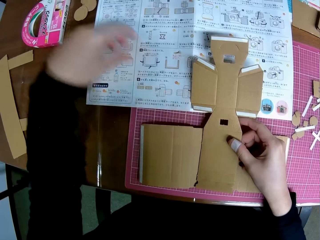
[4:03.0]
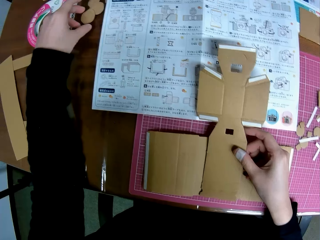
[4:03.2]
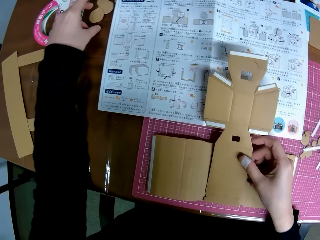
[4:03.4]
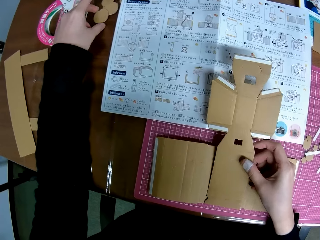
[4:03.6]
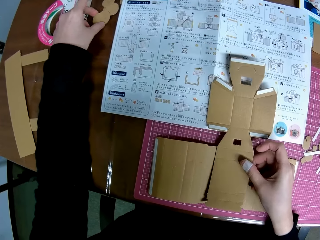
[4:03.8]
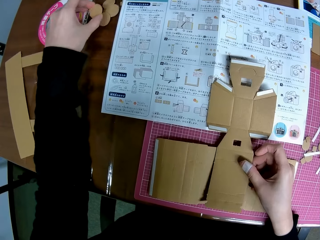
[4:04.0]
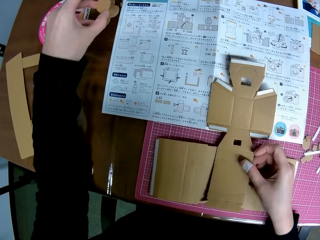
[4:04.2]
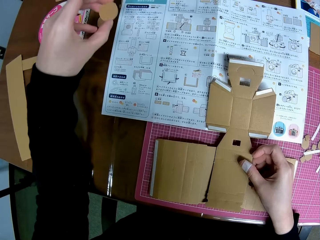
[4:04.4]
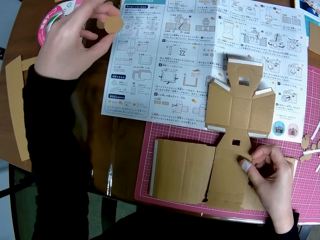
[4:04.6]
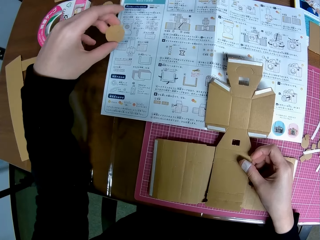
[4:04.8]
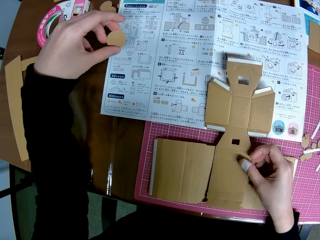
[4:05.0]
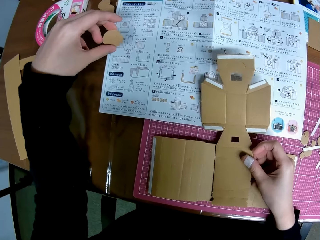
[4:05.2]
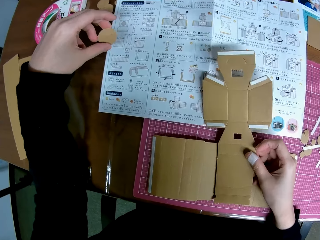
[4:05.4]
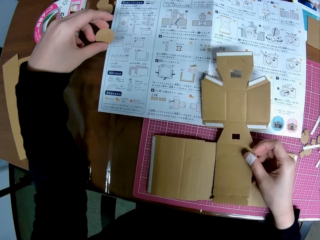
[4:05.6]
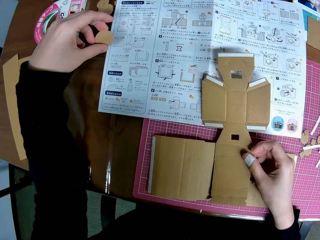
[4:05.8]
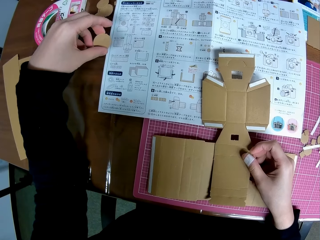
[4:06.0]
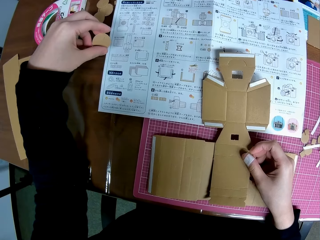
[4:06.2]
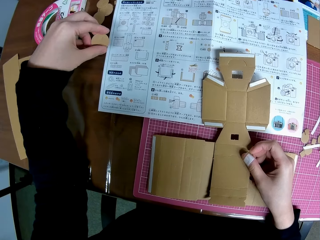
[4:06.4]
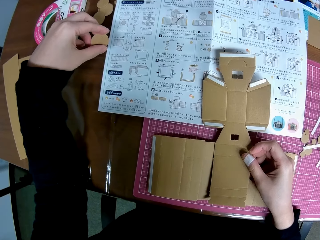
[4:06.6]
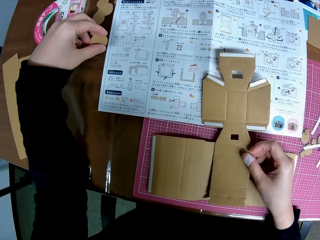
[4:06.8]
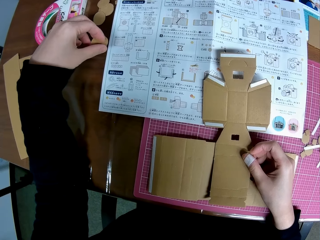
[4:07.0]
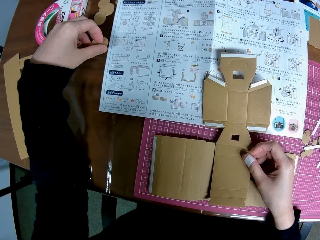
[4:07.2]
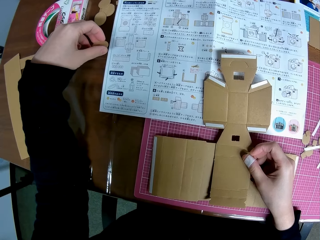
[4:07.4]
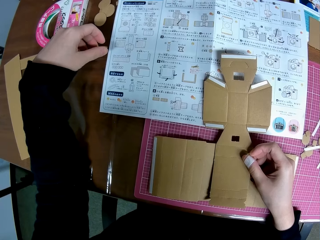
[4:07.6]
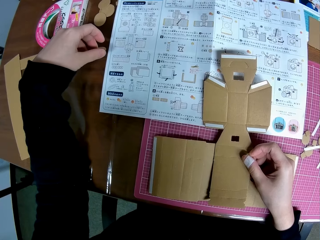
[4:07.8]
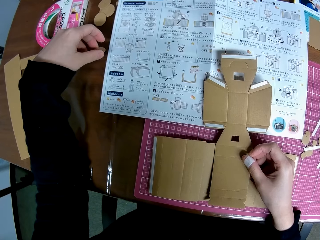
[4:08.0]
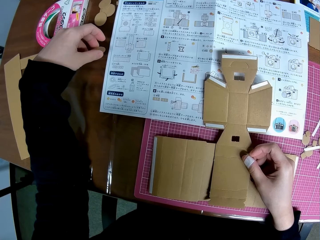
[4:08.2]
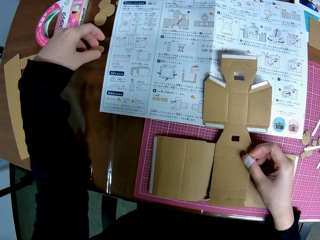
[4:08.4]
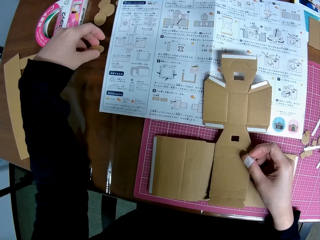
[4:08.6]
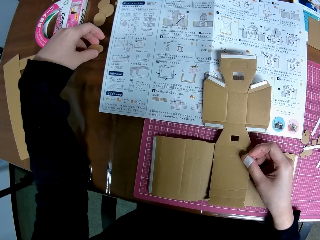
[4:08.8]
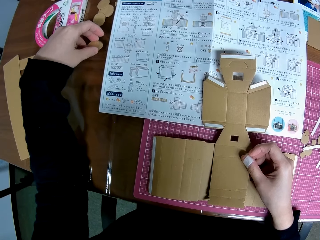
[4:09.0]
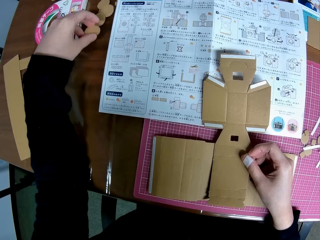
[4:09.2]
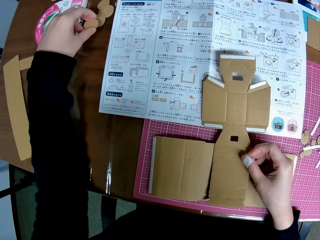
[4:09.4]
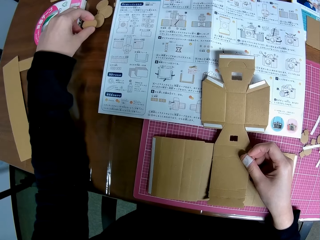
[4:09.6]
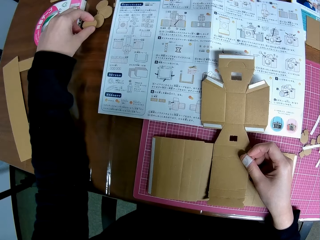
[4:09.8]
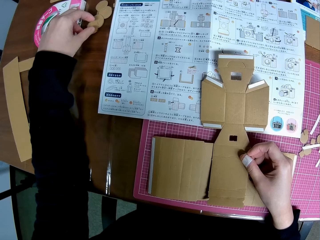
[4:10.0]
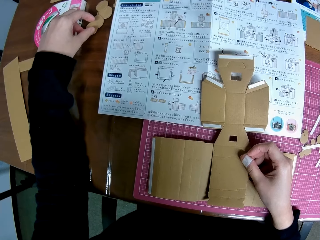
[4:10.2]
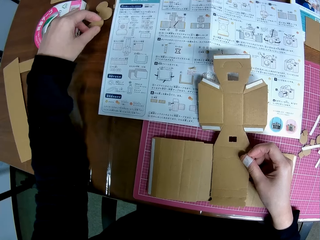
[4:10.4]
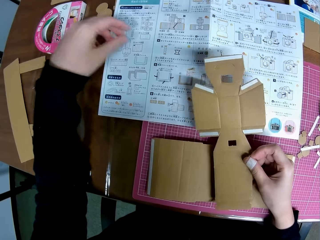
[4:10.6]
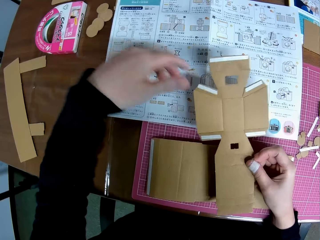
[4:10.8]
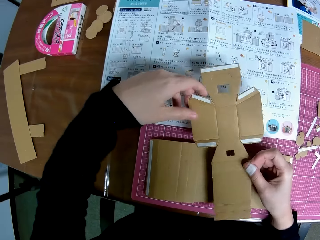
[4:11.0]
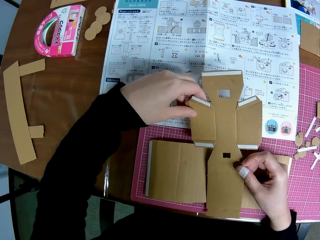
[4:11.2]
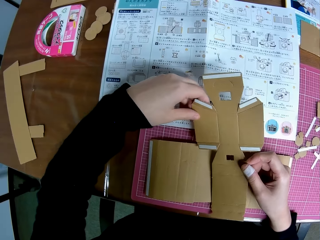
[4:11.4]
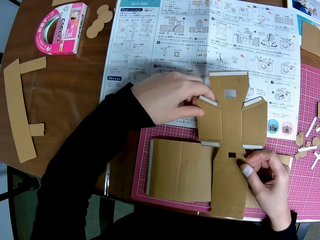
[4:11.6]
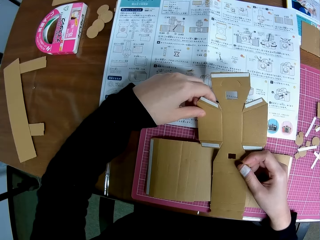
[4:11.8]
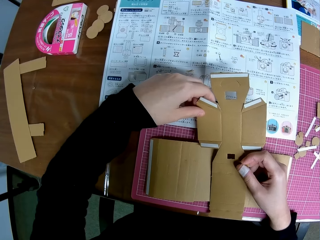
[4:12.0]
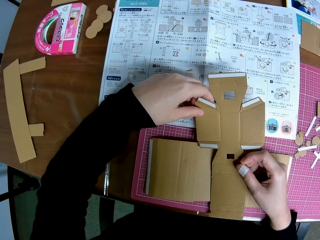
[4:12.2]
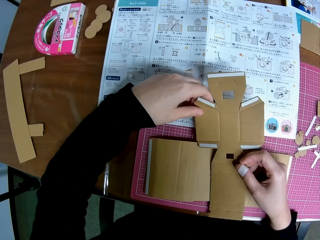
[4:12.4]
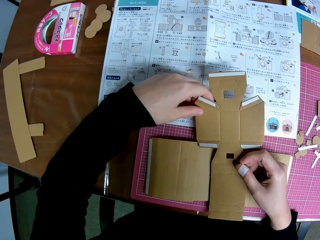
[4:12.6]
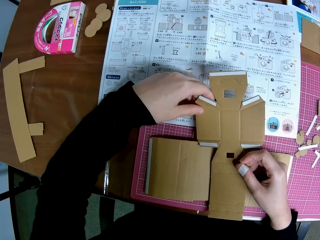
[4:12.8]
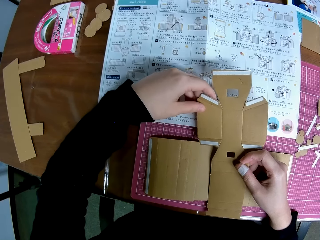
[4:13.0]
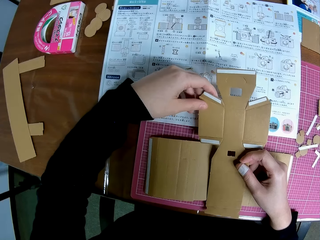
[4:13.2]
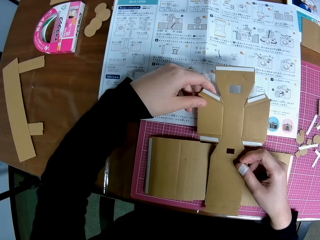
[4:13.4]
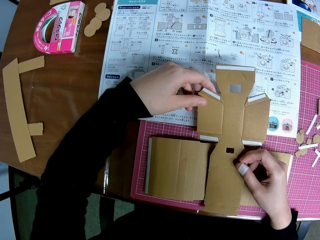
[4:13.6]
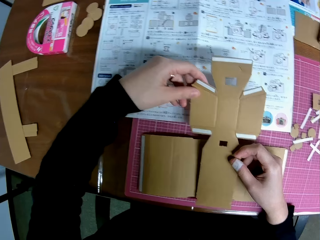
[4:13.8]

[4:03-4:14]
The camera wearer picks a circular piece from the table. They look at the blueprint. They stare at the cardboard crafts. They roll the cardboard craft. They drop the circular piece on the table. They hold the cardboard crafts with both hands. They stare at the cardboard craft and turn the cross shaped piece upside down.

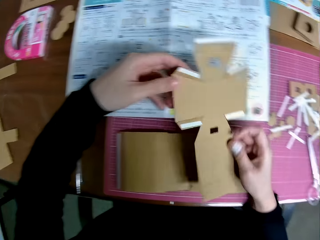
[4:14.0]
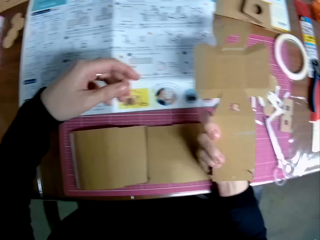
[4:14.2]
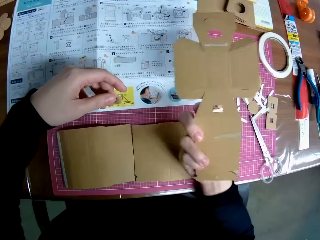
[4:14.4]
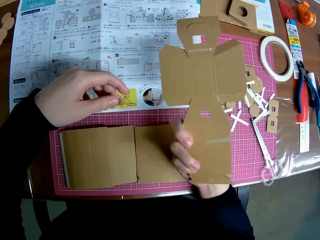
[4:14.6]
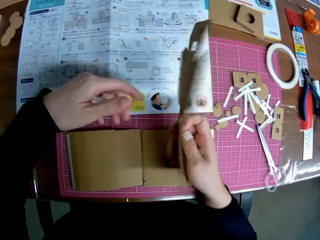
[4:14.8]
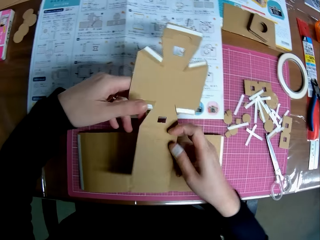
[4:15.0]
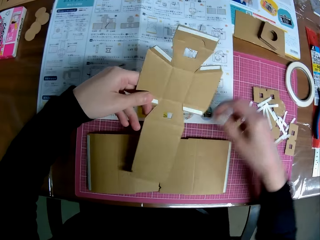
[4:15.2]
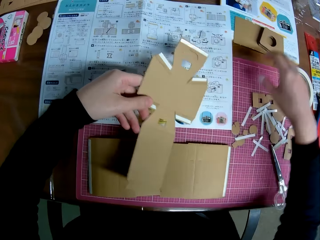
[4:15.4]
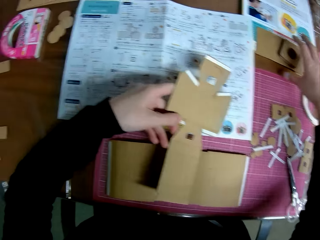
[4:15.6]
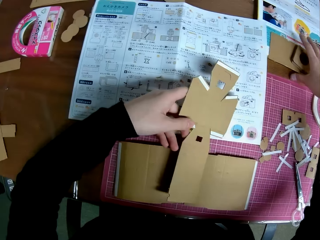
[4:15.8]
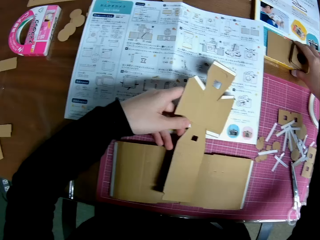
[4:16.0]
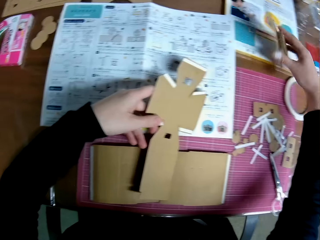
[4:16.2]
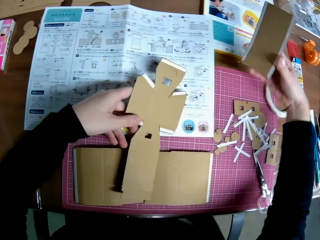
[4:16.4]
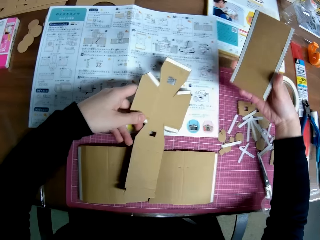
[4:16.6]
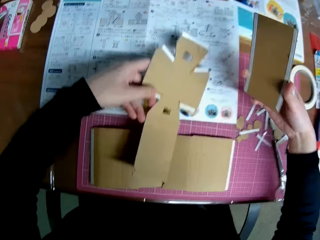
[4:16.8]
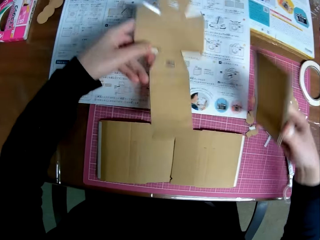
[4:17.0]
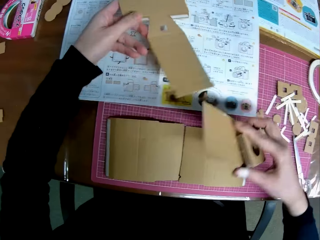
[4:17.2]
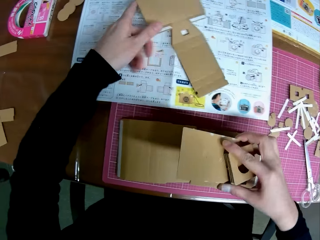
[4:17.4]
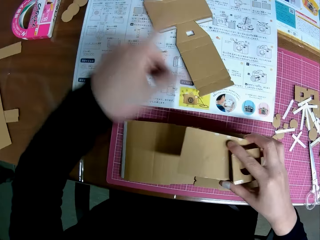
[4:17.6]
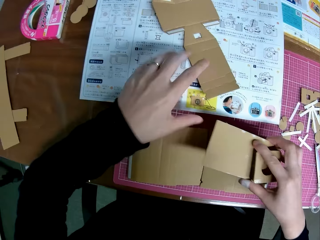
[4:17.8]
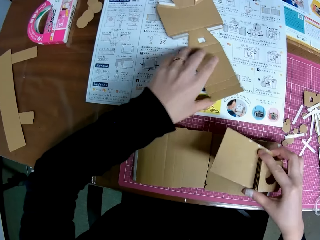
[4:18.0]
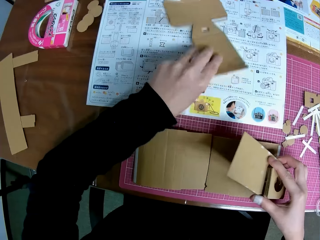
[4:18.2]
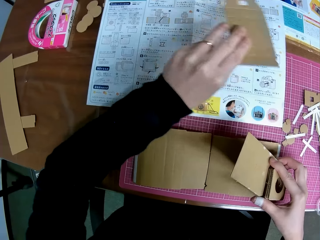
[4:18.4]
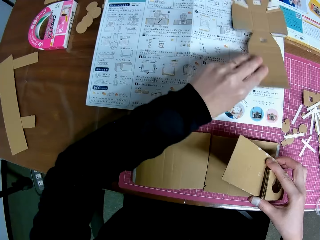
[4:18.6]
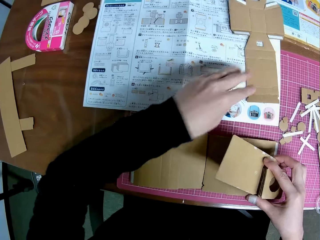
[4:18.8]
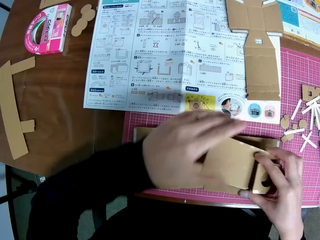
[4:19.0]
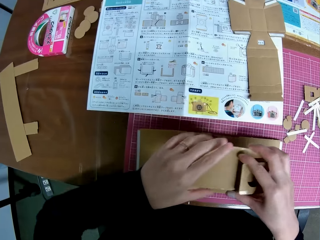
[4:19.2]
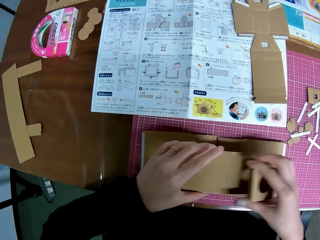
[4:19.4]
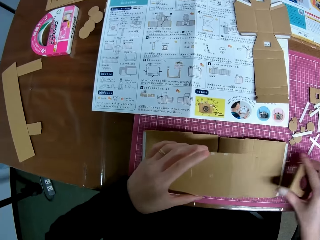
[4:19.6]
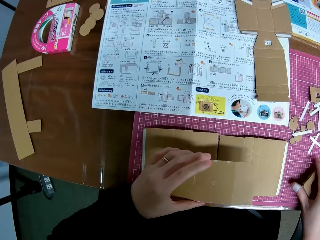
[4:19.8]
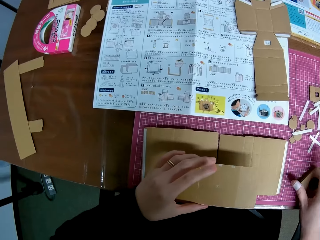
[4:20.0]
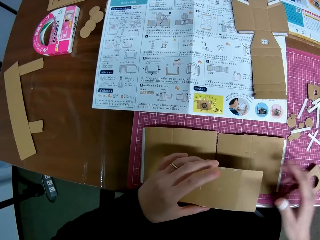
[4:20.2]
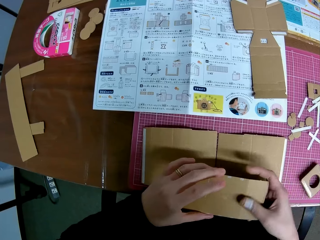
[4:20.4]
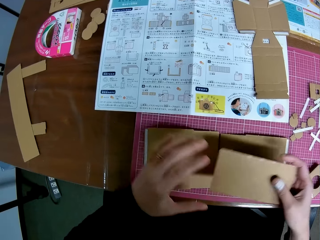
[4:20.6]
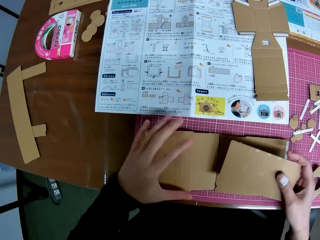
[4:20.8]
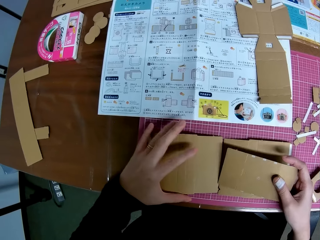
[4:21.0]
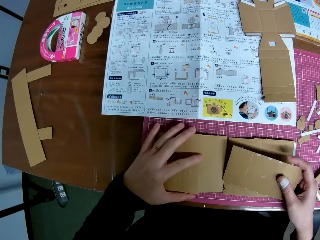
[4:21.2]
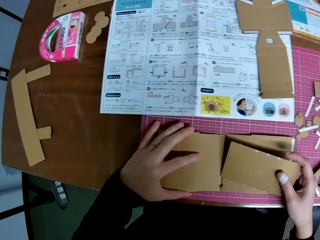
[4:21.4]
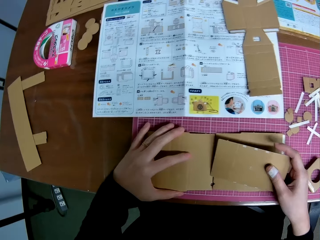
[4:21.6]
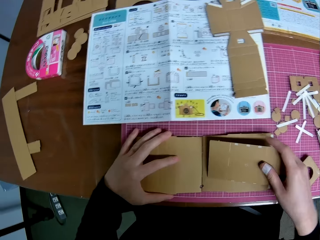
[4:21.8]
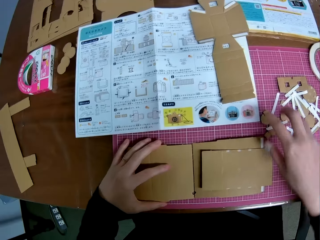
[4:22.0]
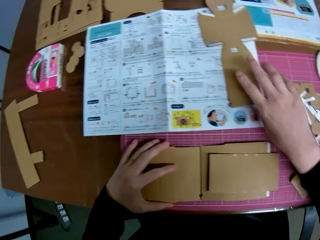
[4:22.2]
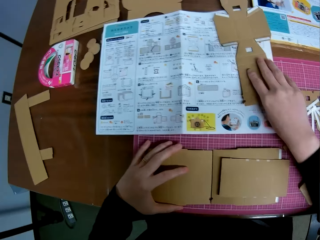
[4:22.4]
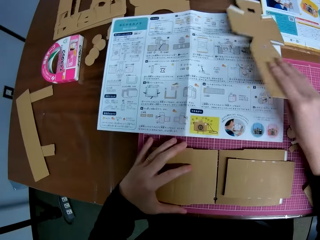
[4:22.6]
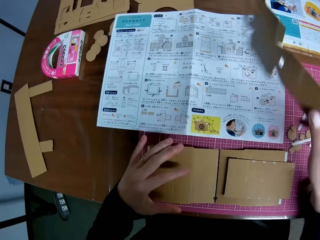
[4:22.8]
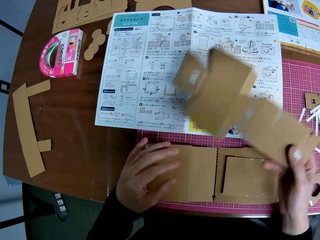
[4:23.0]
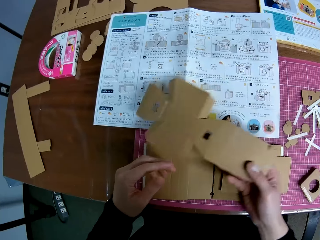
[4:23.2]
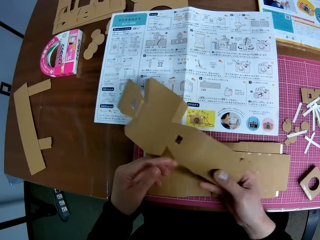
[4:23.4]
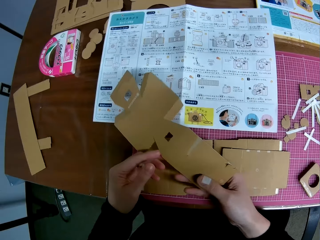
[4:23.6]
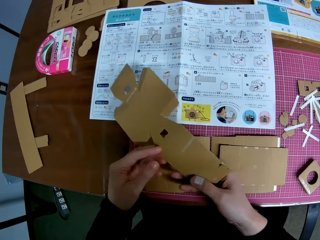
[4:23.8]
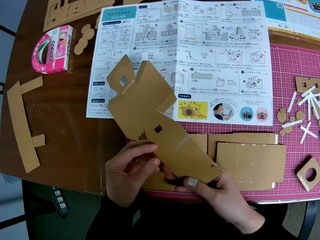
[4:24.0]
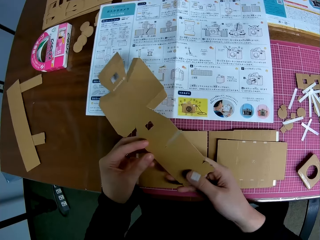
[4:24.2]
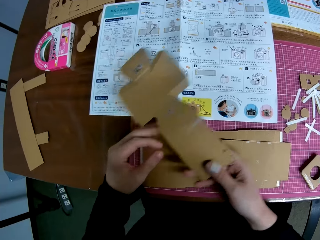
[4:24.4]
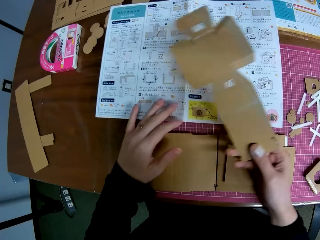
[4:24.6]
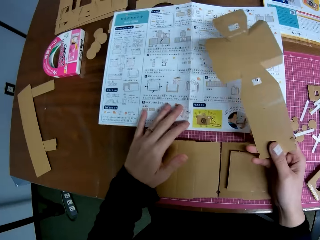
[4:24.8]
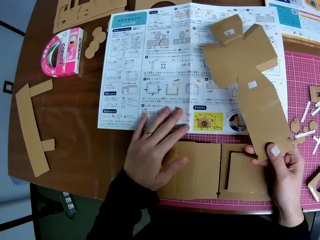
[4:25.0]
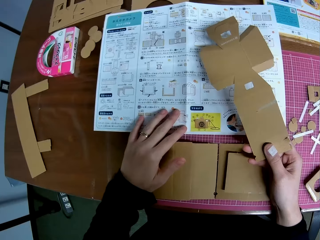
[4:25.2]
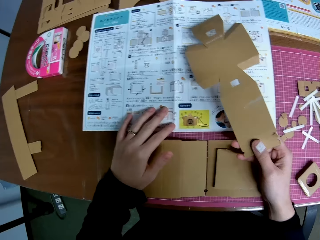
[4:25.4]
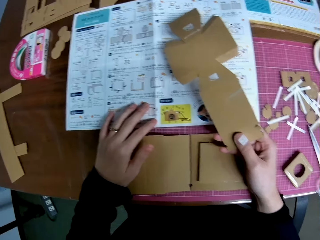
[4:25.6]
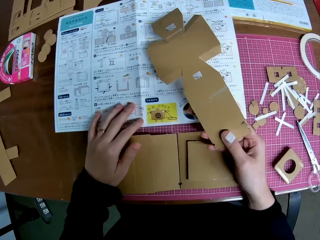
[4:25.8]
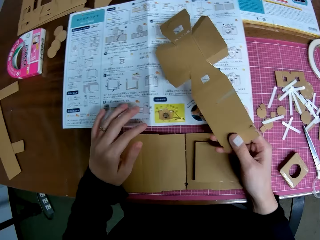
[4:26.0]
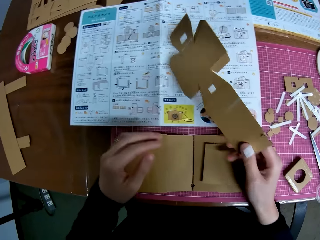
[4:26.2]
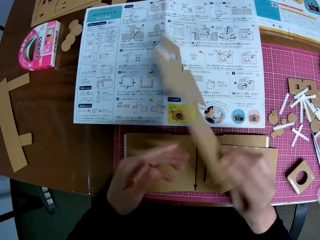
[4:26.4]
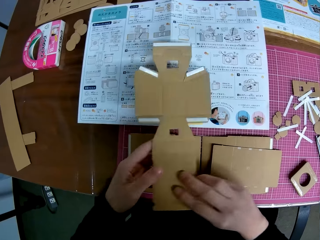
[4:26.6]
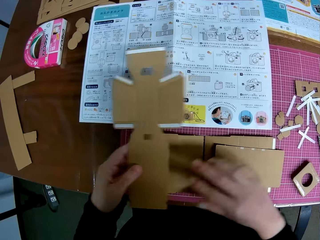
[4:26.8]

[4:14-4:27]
The camera wearer picks the first big piece and the stack of small pieces from the table. She drops the cross shaped piece on the blueprint. She adjusts the position of the cross shaped piece on the blueprint. She passes the cardboard craft to the left hand. She puts the small pieces on the cutting mat. She puts the first big piece together with the other big pieces. She passes the cardboard craft to the right hand. She places a hand on the cardboard craft. She picks the cross shaped piece from the blueprint. She holds the cardboard craft with both hands and passes the cross shaped piece between her hands. She unhands the cardboard craft from one hand. She touches the manual. She turns the cardboard crafts.
